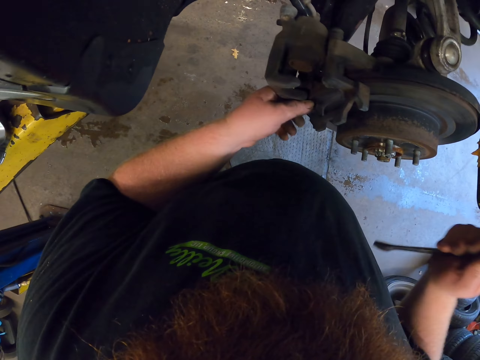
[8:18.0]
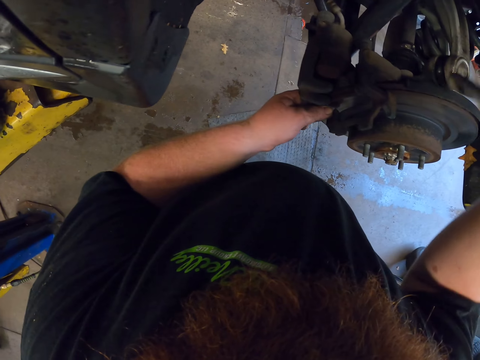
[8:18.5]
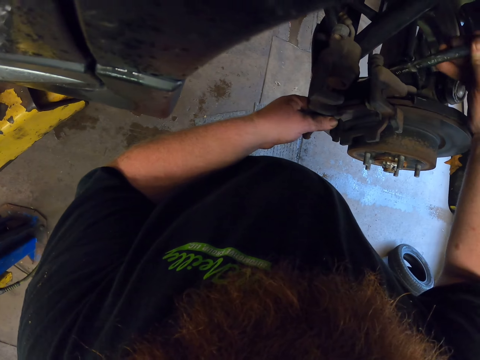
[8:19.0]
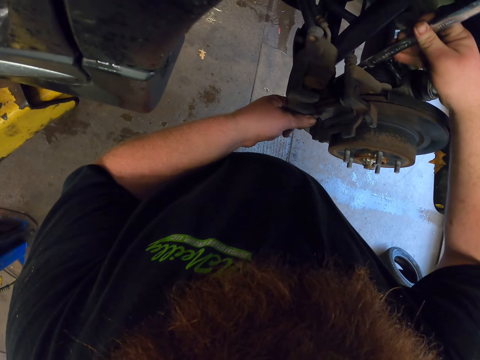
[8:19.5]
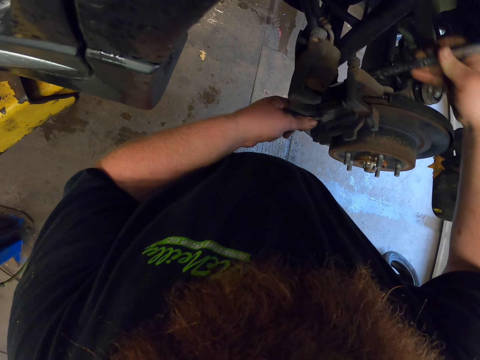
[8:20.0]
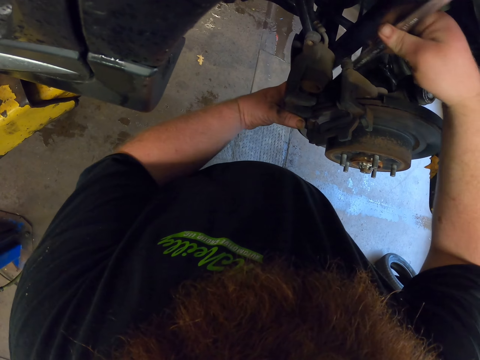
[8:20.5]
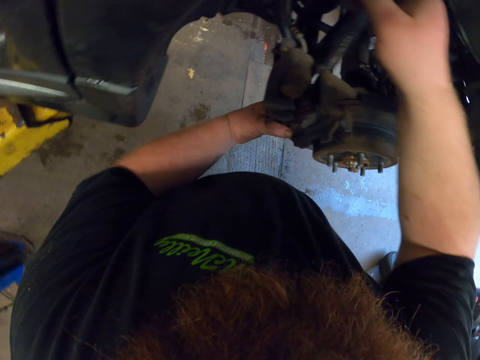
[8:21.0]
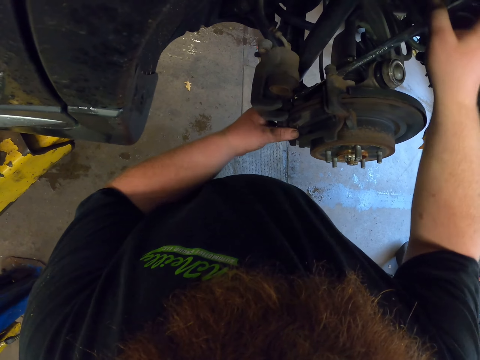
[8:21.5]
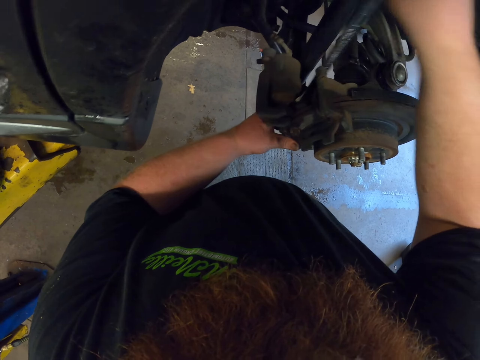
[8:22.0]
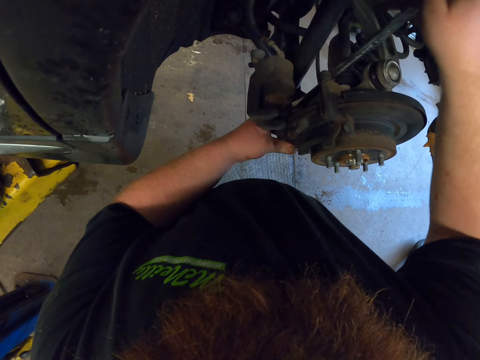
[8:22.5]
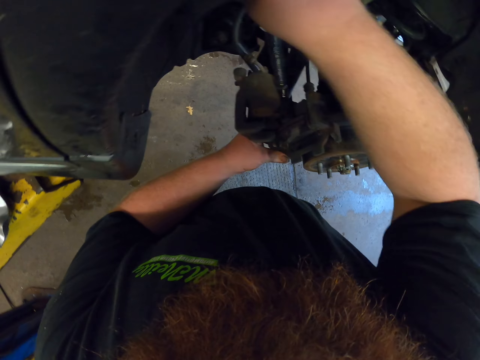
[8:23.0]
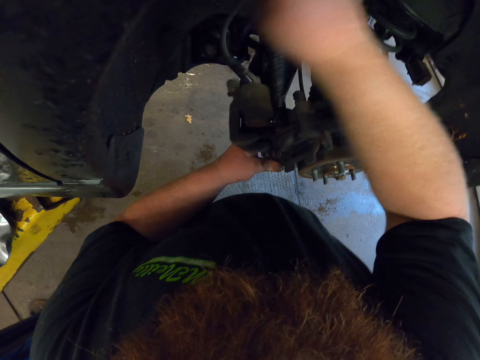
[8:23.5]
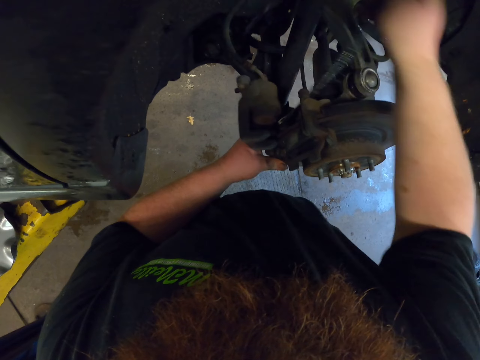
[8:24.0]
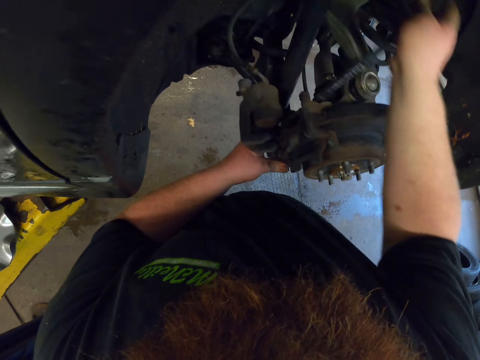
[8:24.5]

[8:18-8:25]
The camera wearer loosens the screw with the double ended ring spanner.

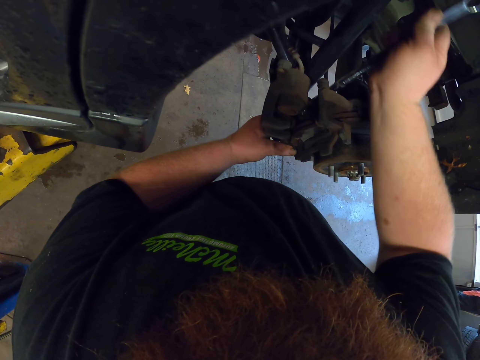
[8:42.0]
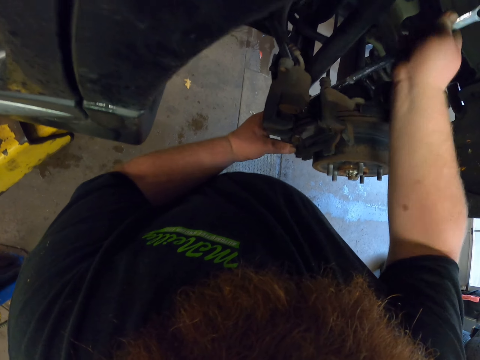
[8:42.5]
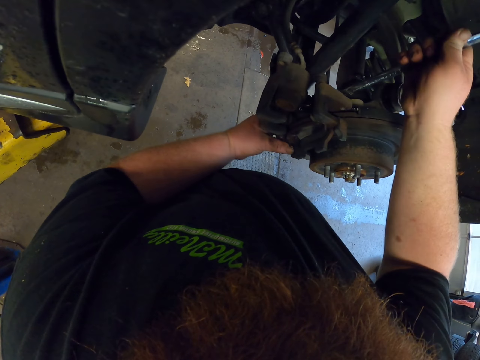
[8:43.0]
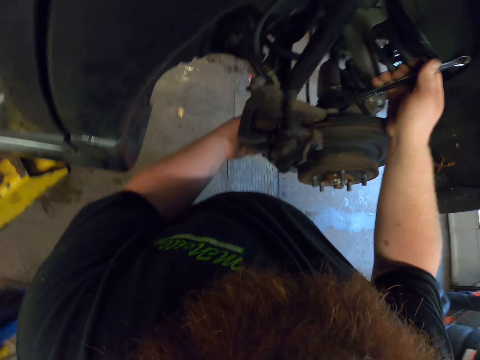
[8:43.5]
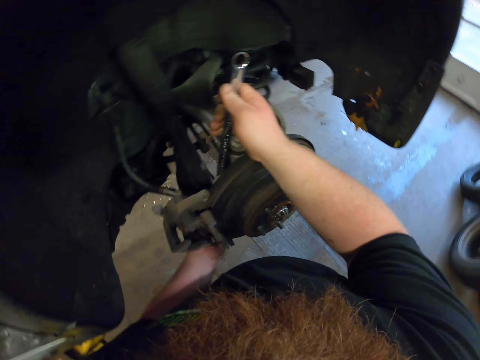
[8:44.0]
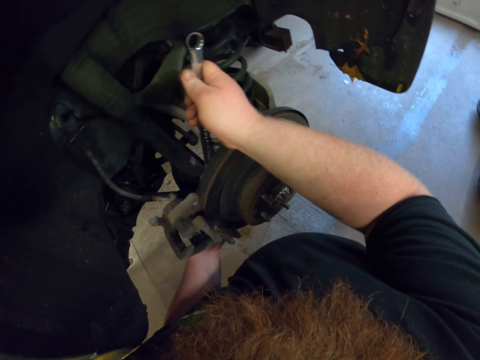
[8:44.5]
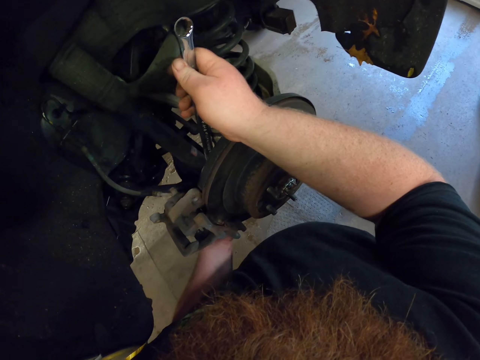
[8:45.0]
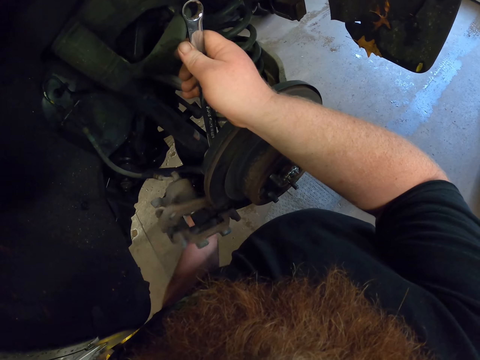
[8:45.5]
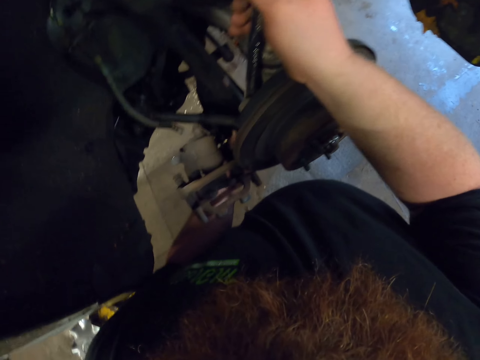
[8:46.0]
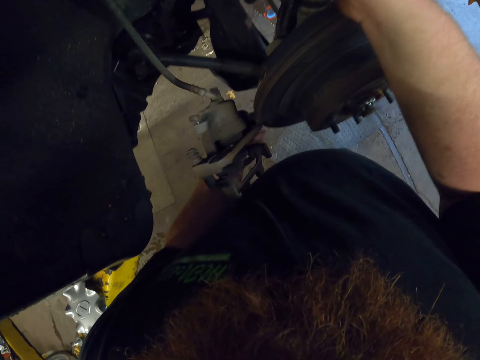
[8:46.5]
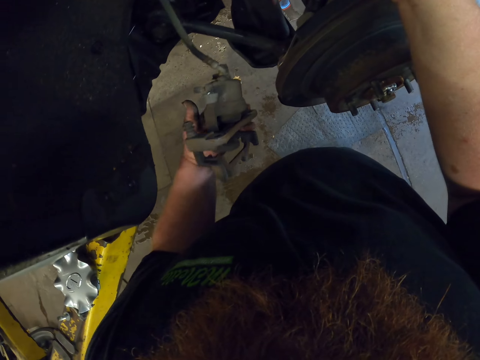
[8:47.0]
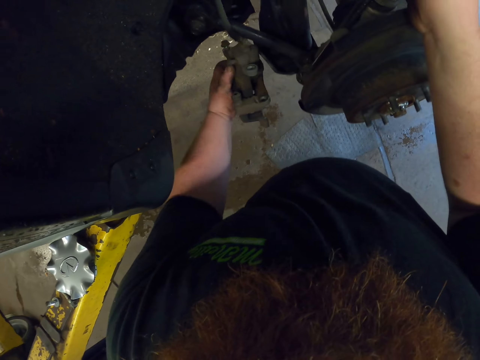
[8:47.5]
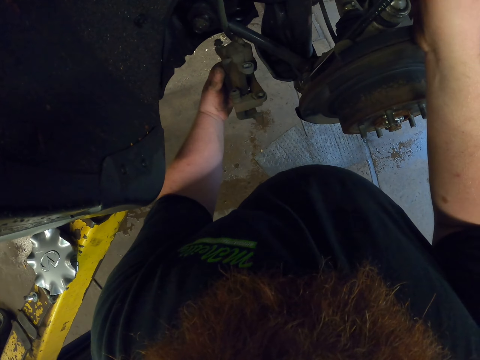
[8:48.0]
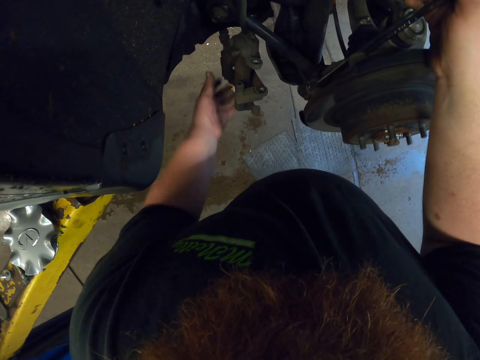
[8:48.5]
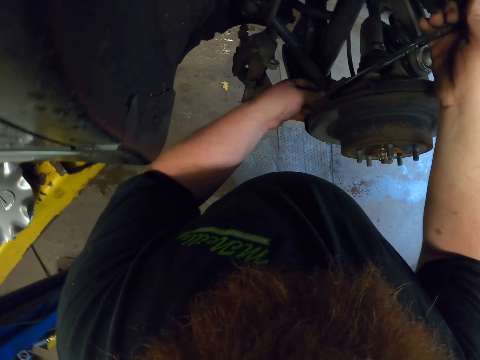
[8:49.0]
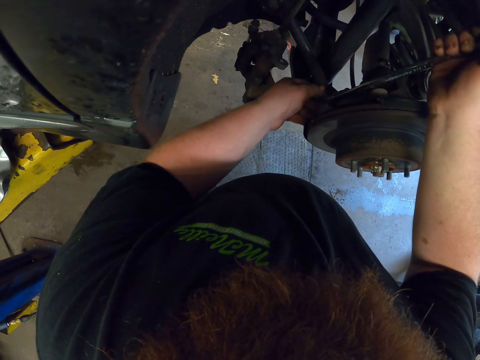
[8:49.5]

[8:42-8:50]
The camera wearer removes something from the car. They remove a rubber from the tire holder. They loosen the screw with the spanner.

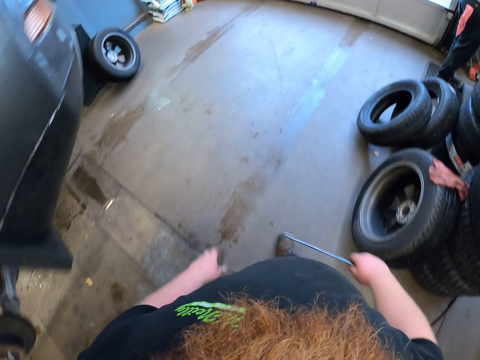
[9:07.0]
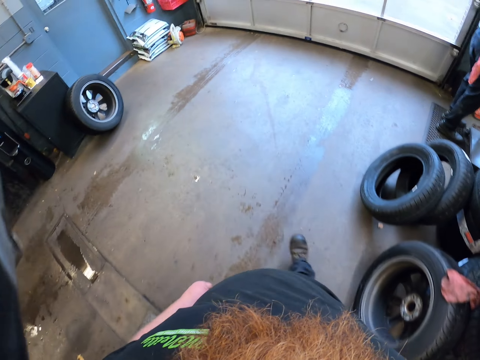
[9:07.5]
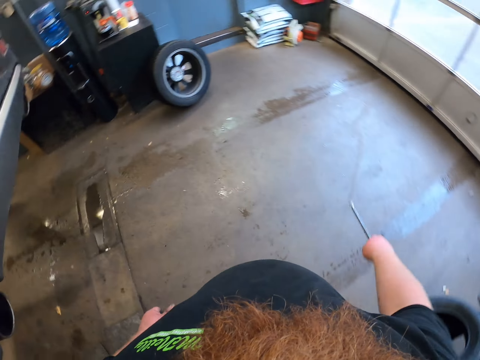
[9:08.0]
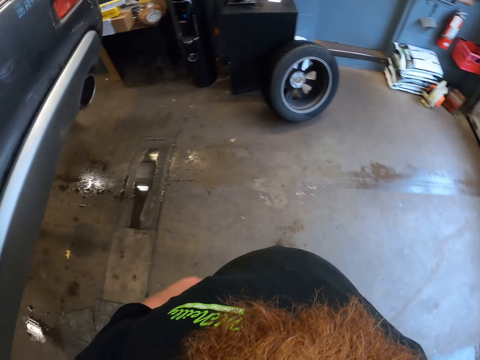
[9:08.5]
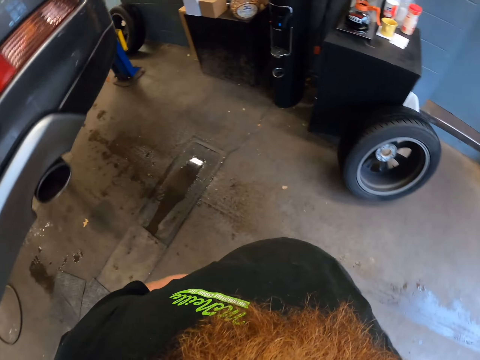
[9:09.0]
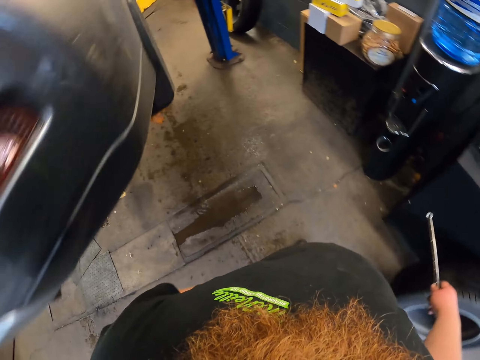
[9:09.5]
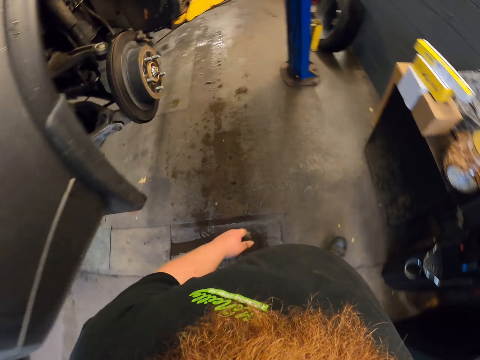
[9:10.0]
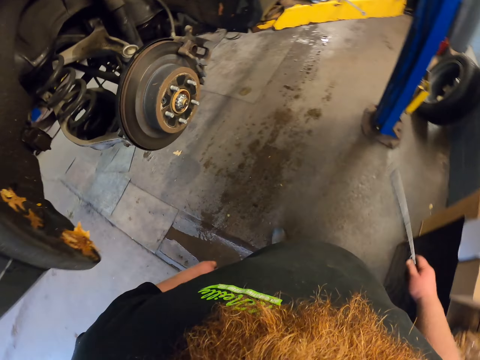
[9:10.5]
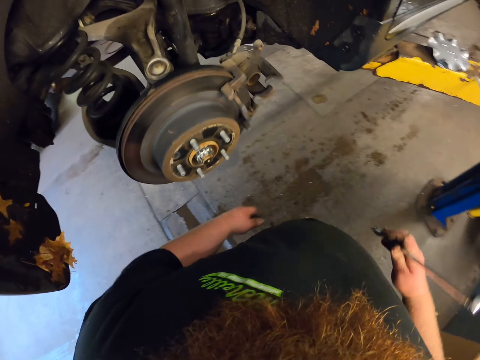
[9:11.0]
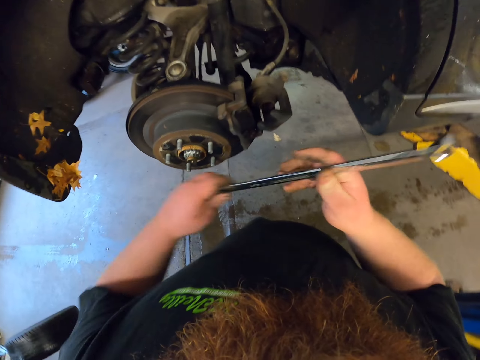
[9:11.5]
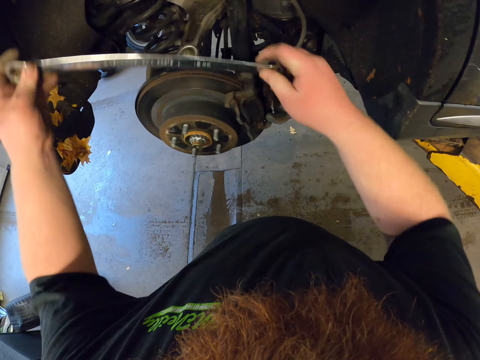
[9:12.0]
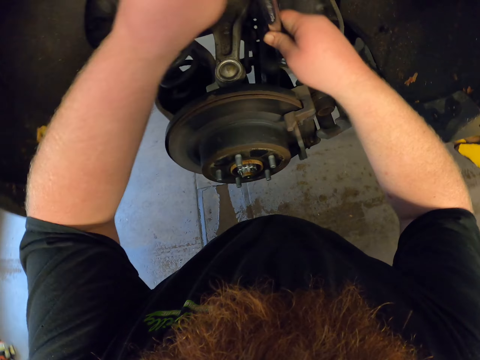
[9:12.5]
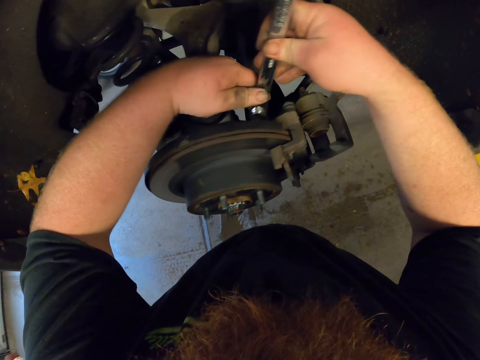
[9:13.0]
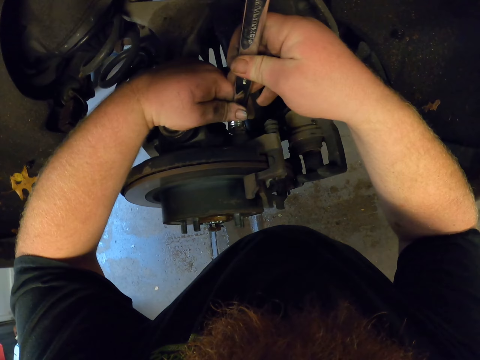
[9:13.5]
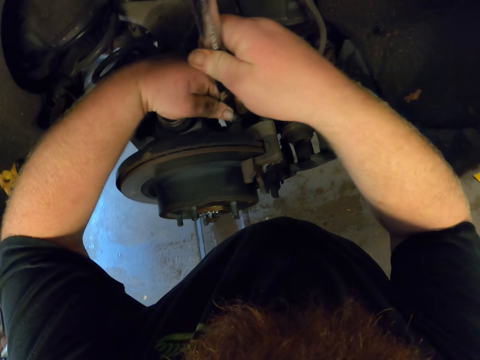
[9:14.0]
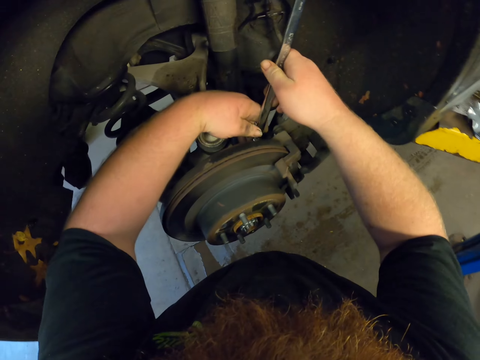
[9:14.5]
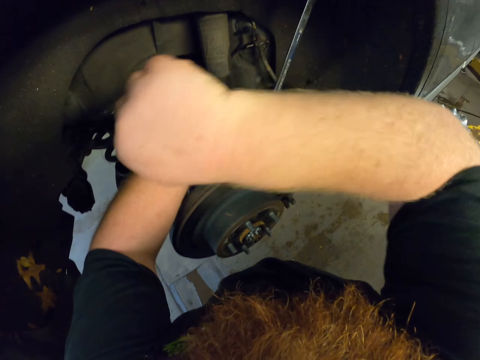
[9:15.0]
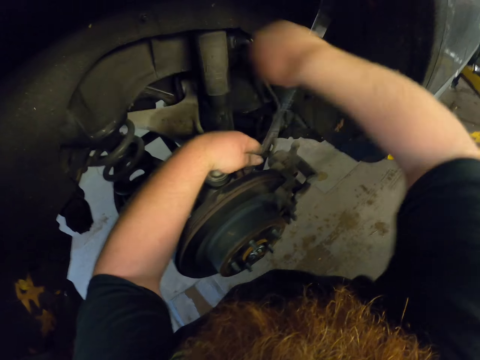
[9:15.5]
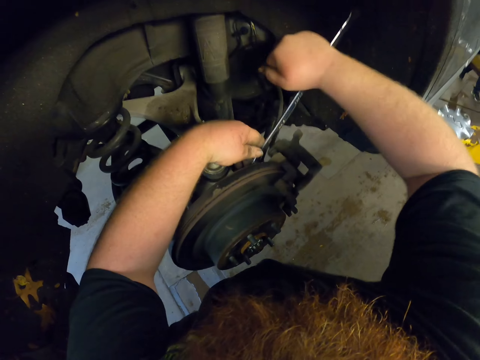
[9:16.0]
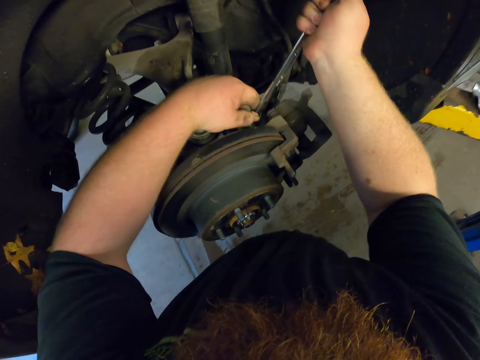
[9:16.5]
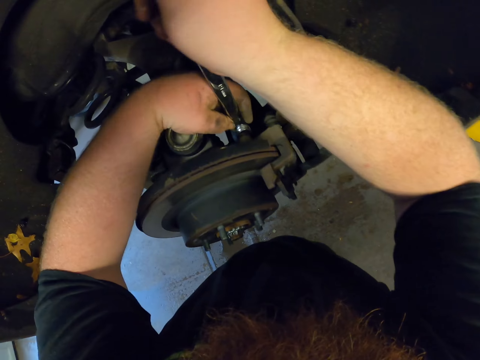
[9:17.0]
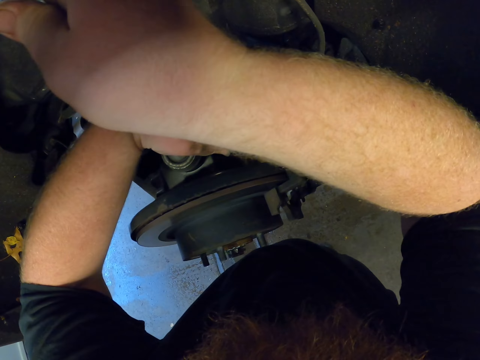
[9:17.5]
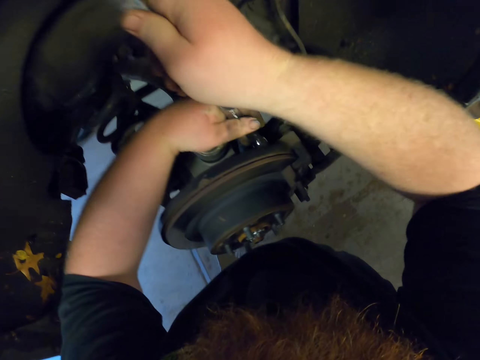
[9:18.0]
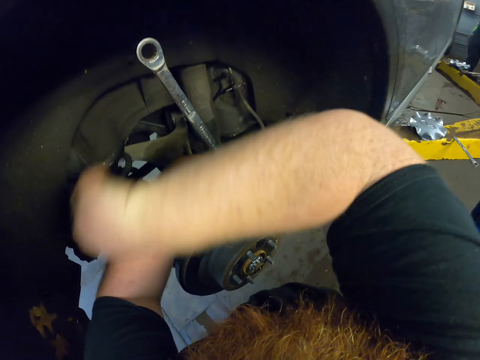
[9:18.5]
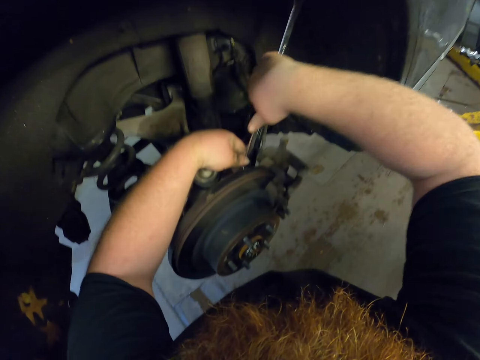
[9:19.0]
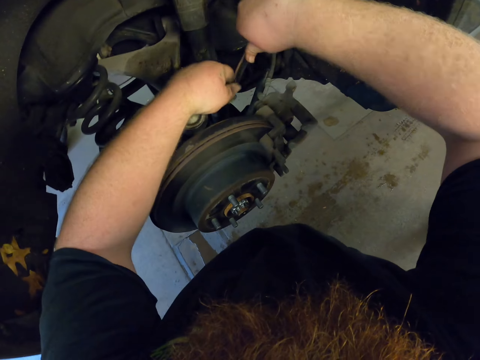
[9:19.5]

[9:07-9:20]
The camera wearer transfers the spanner to his right hand. He walks around the garage. He opens the nut with a double ended ring spanner.
